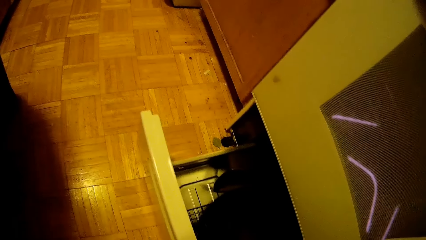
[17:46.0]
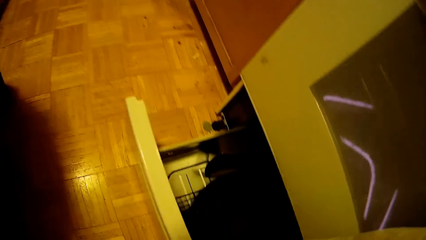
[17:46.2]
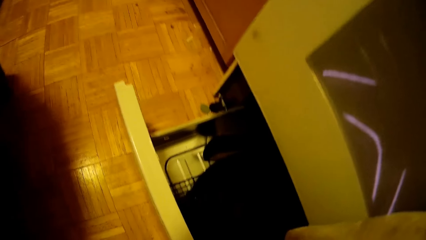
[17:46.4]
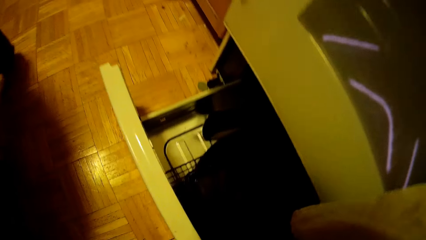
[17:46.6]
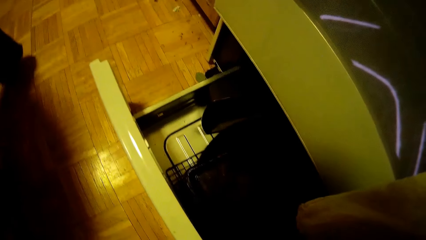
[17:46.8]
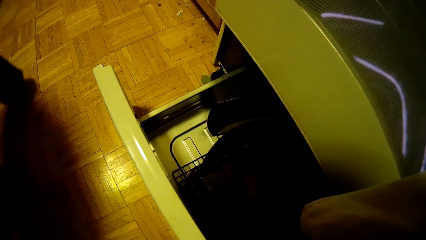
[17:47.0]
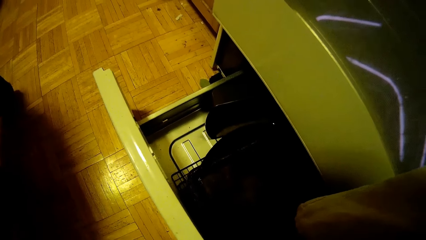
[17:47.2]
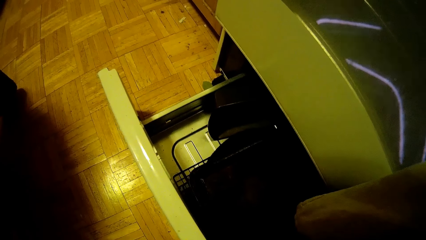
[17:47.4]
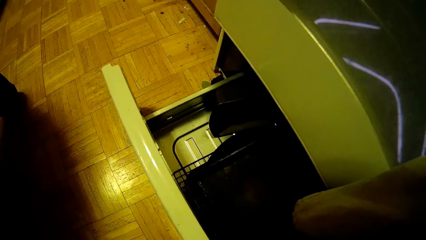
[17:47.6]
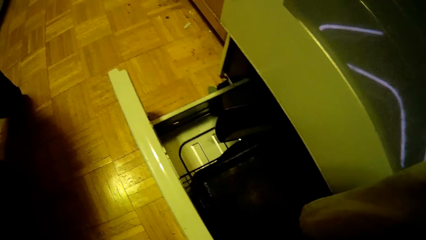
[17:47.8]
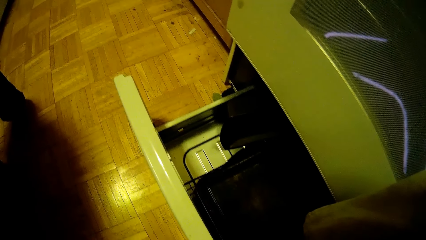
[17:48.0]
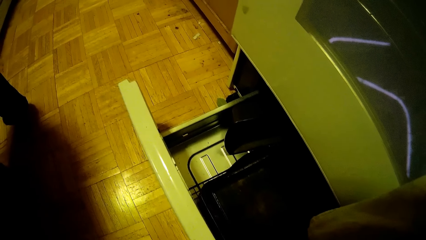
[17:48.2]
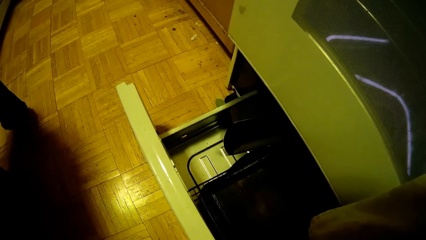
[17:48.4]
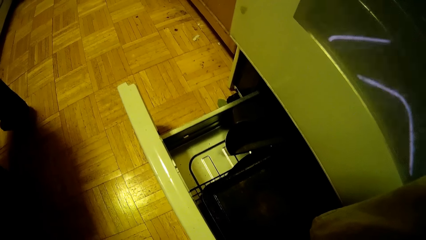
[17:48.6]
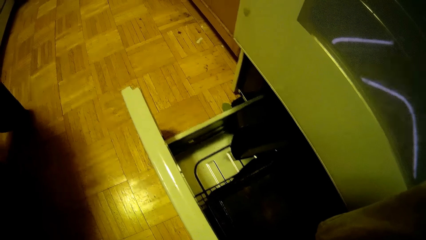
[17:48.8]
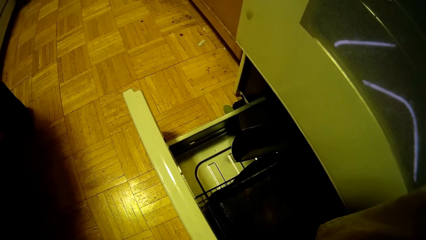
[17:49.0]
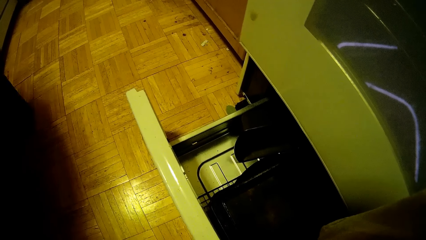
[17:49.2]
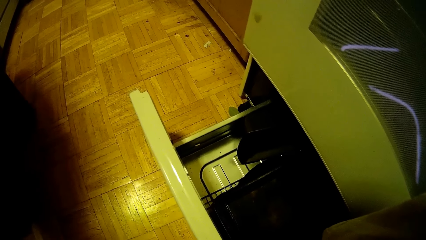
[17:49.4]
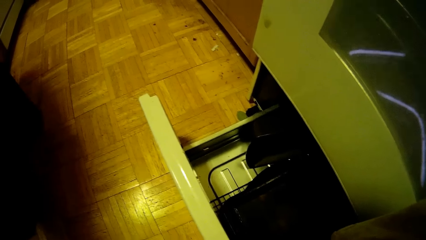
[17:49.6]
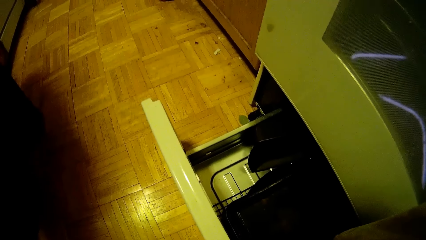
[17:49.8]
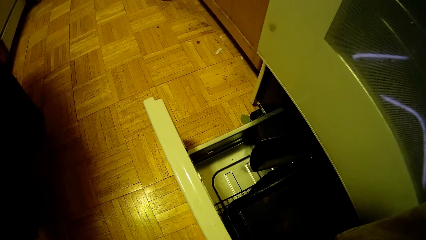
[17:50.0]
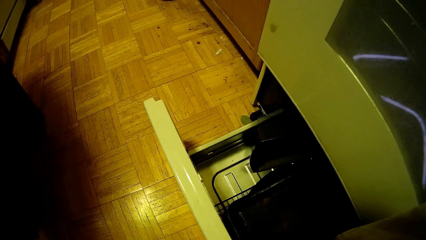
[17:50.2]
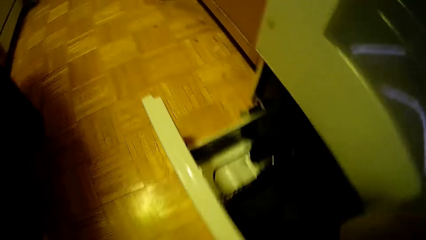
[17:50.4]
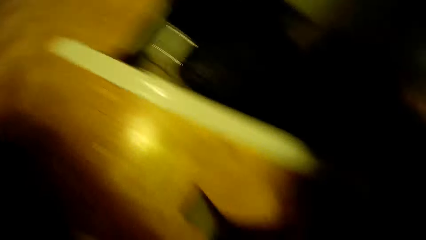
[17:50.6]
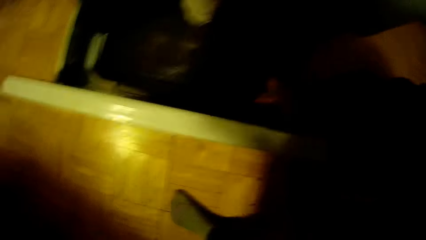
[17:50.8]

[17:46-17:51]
The camera wearer speaks to a man.

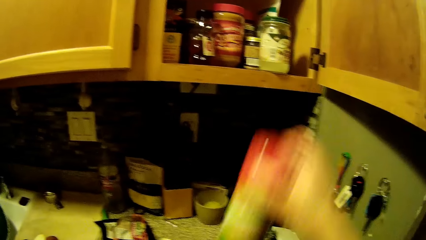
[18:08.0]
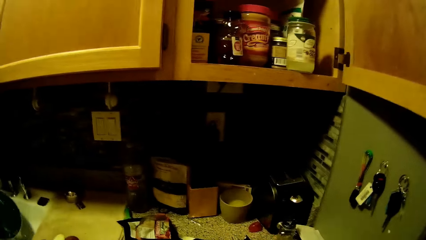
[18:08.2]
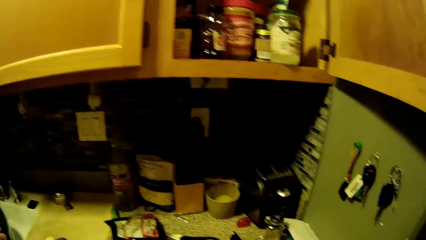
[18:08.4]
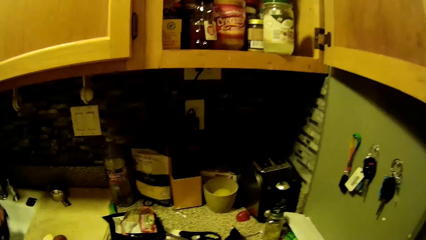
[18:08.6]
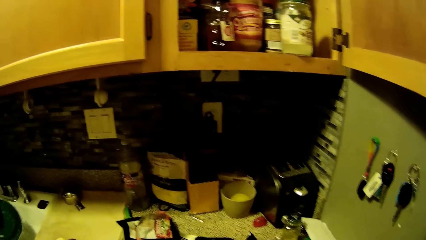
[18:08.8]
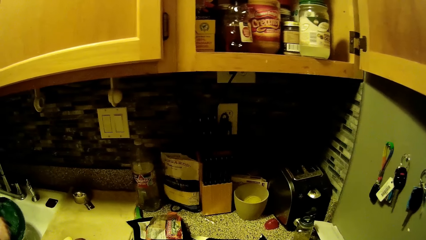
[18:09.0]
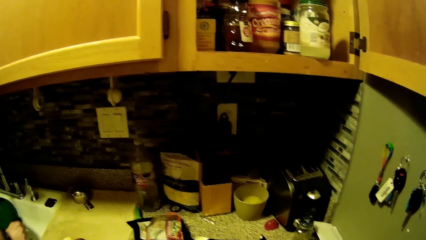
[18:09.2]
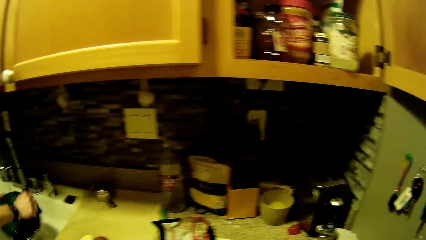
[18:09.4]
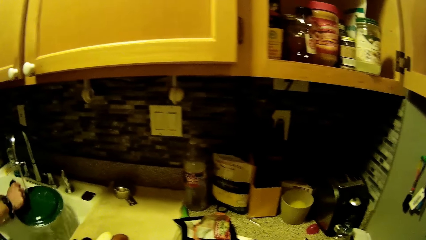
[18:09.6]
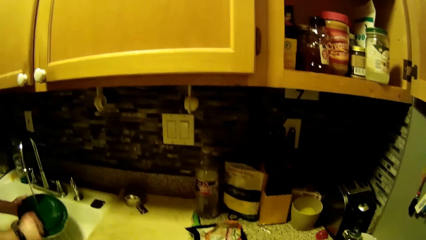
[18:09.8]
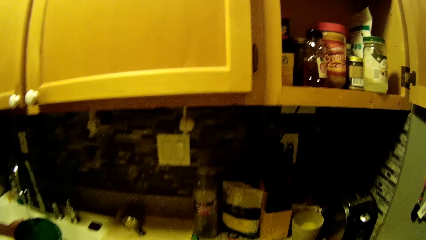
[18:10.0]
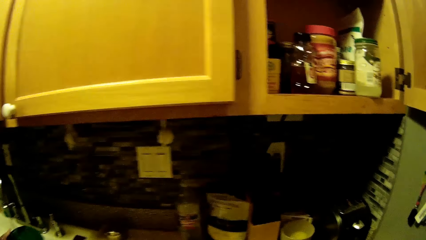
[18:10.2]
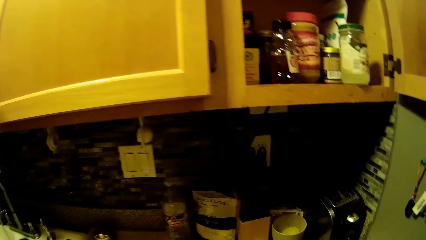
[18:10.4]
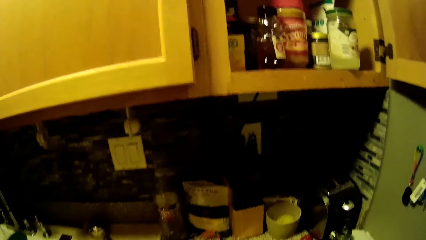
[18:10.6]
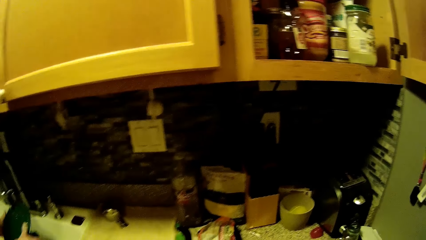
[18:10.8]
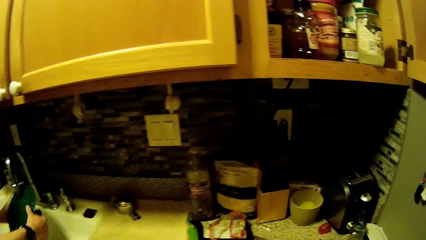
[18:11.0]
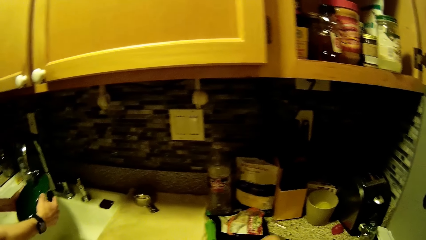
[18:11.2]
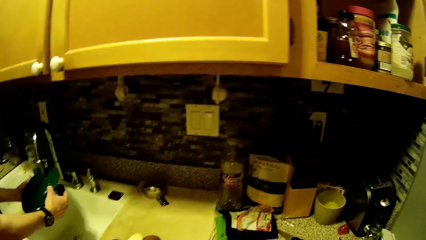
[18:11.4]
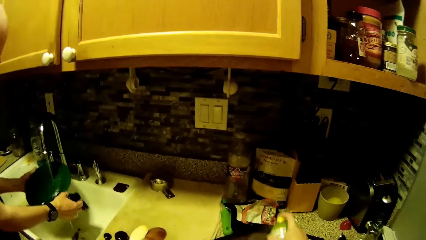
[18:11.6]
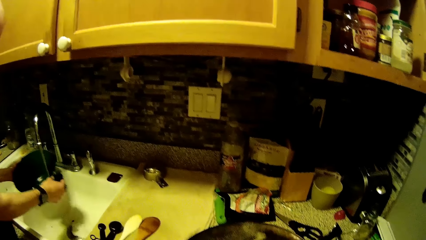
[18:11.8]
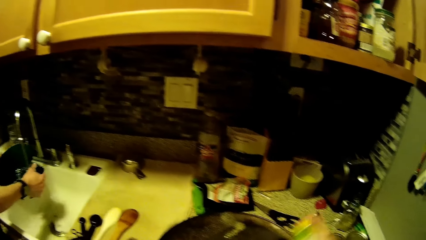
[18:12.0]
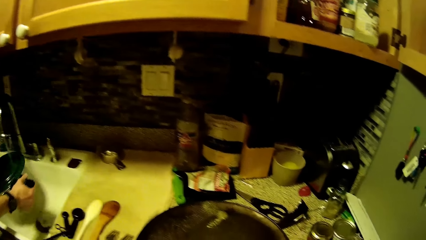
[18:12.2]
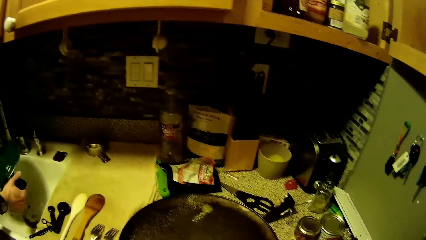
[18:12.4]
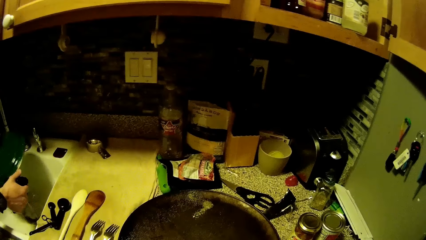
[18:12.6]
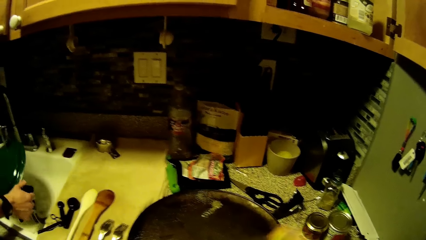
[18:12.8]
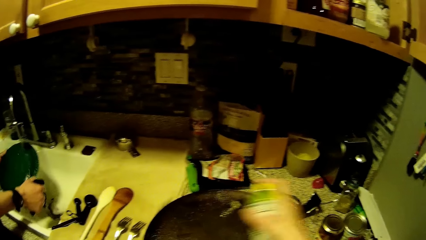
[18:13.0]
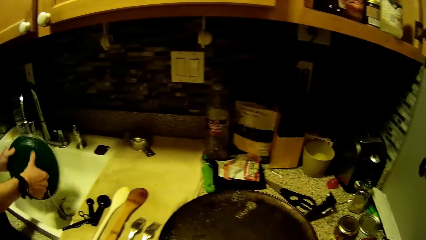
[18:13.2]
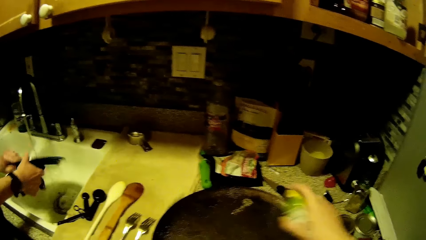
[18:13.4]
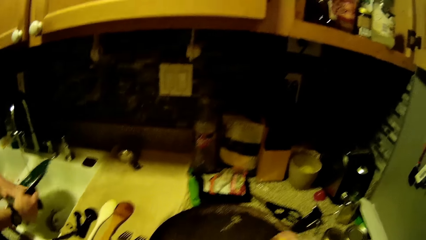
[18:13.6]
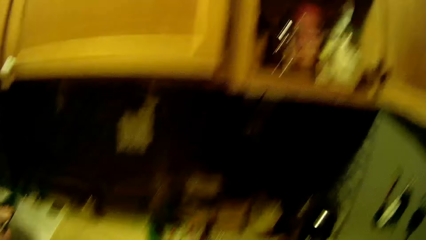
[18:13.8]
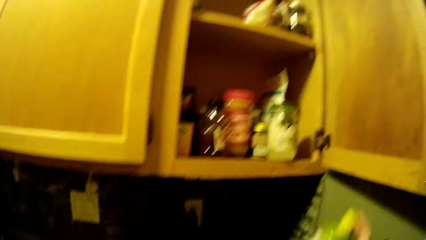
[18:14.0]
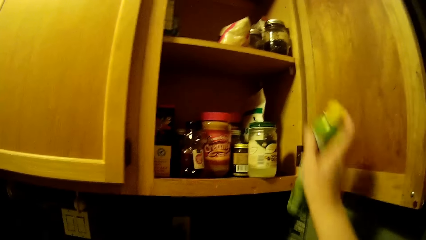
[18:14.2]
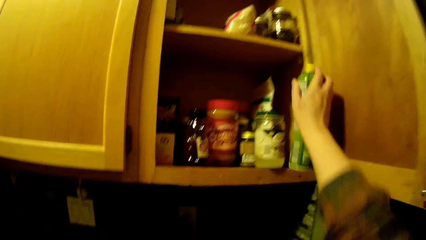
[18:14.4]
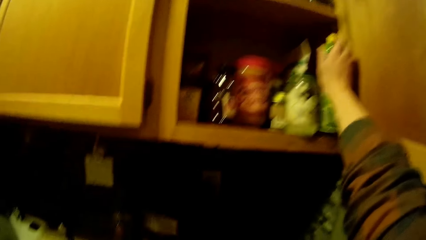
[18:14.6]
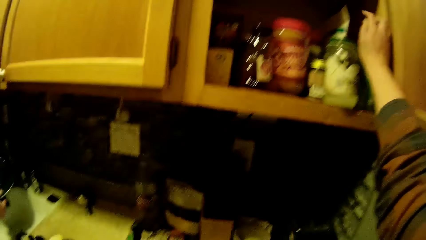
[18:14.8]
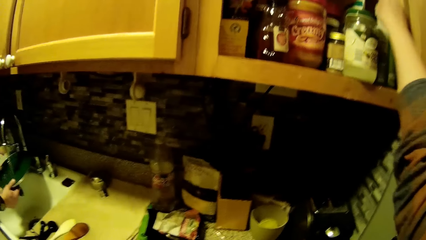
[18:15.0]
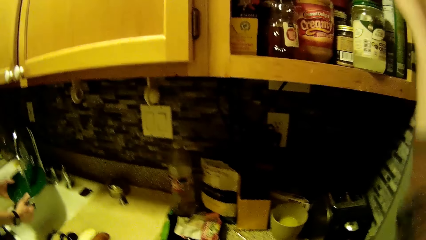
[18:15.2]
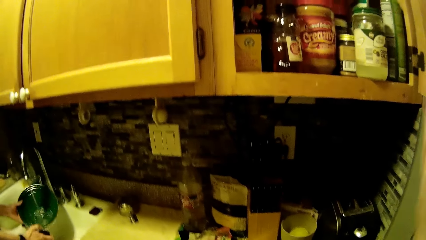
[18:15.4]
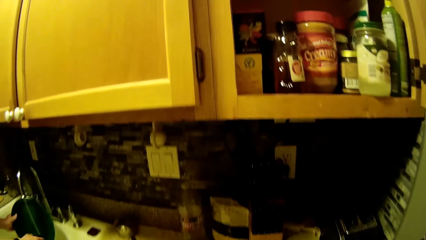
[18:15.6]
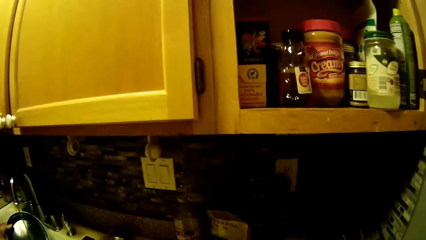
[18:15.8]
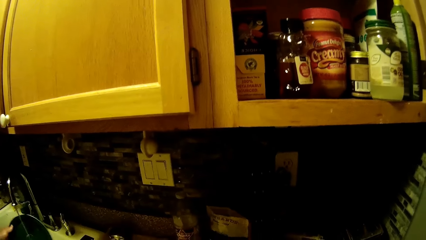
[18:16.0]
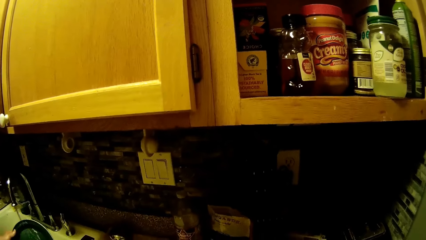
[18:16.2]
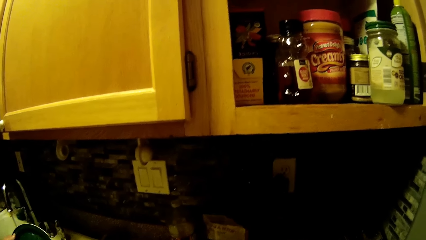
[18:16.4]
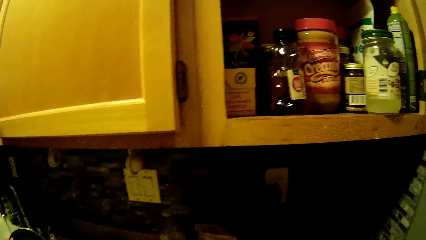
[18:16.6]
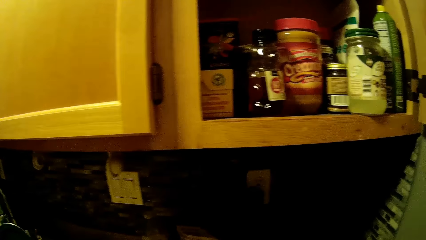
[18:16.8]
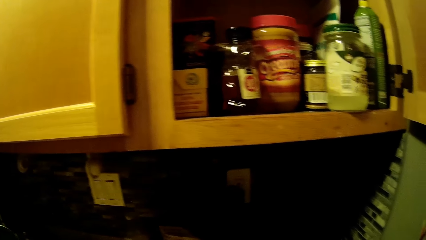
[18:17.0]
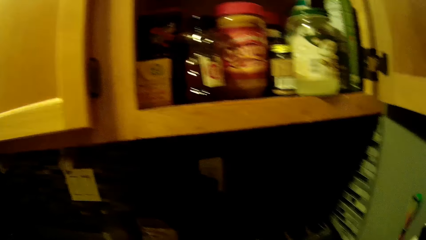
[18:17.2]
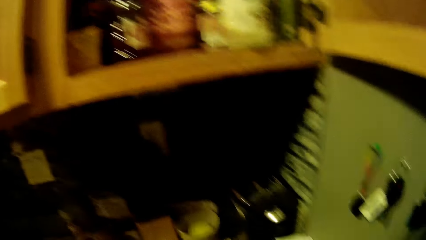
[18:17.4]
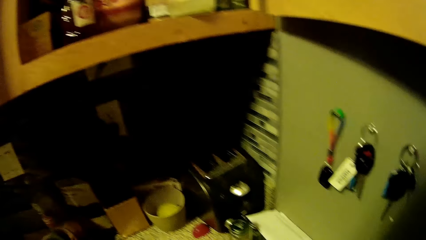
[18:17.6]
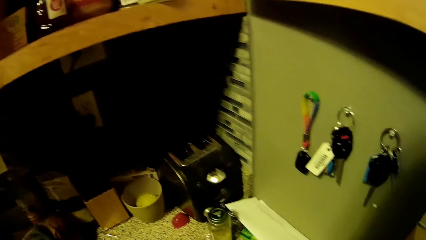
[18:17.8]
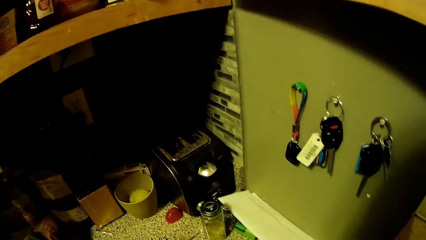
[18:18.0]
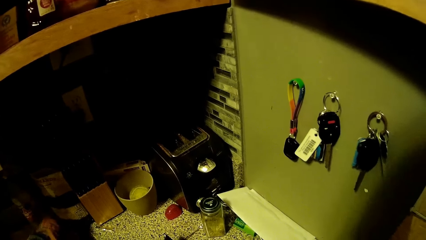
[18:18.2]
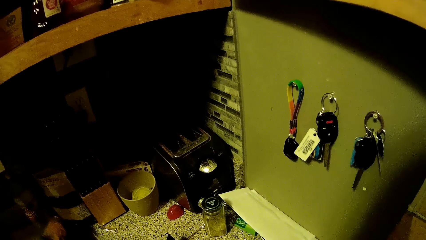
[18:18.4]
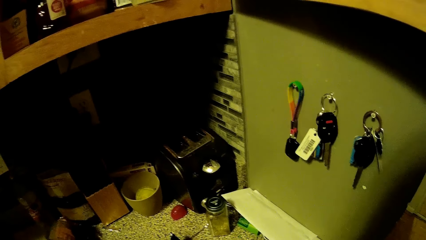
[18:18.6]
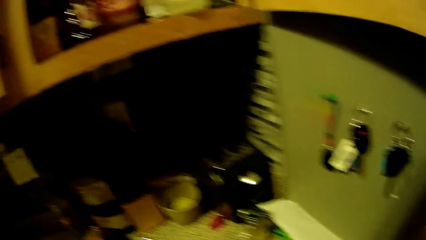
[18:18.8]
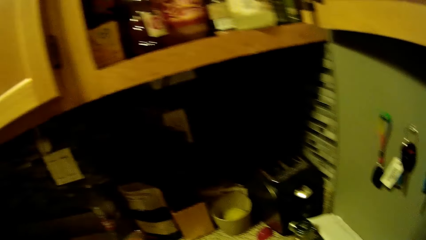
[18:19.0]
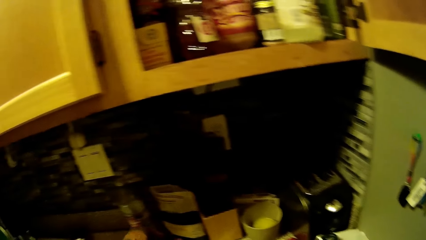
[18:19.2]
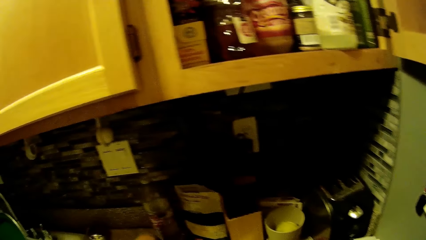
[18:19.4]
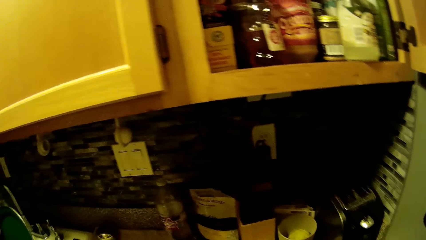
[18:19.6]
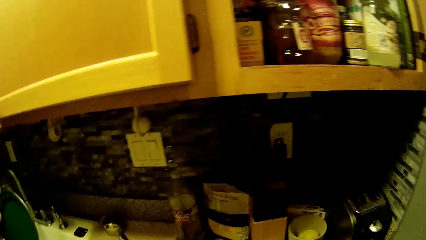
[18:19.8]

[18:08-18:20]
A man washes utensils. The camera wearer sprays the tray. She drops the bottle in the cupboard with her right hand. She looks around the countertop.
